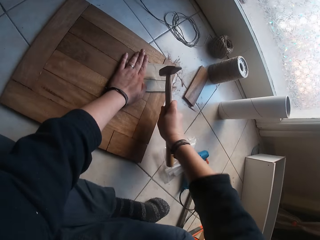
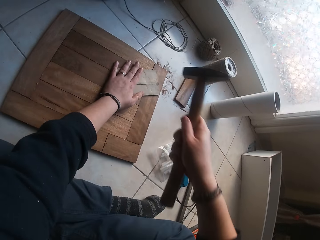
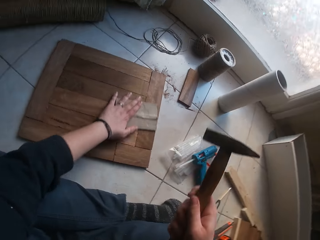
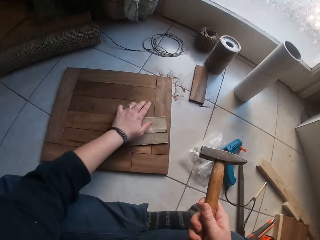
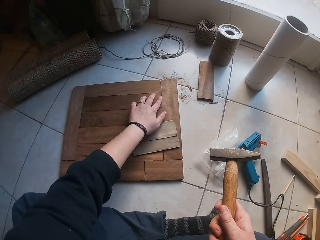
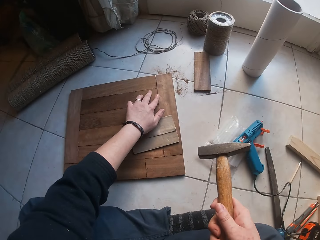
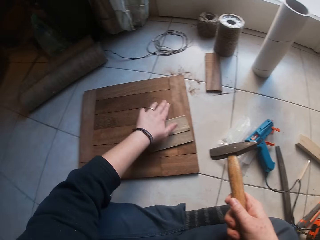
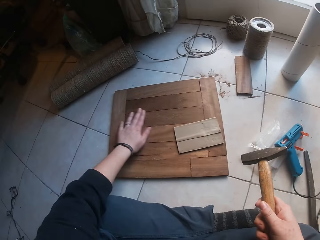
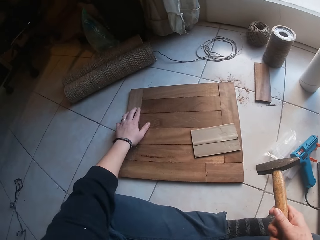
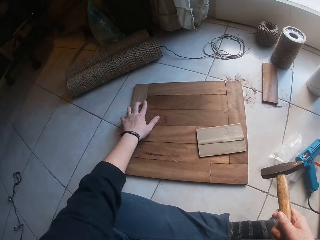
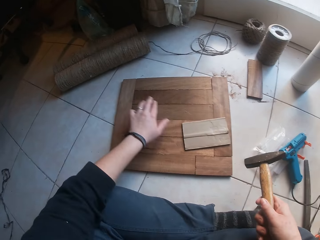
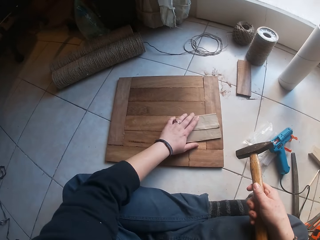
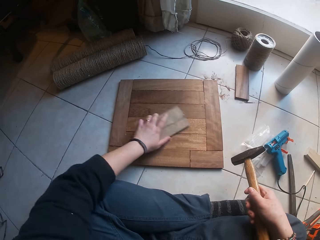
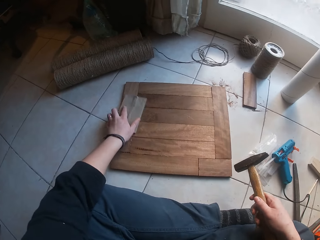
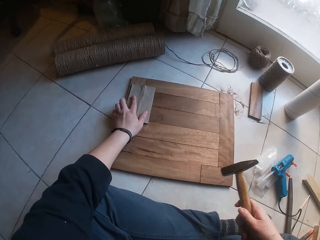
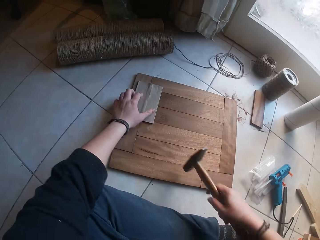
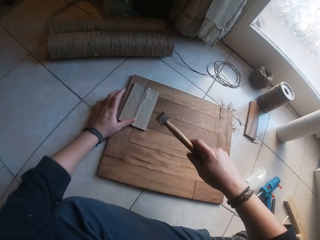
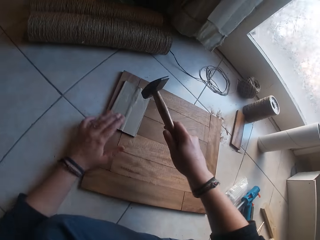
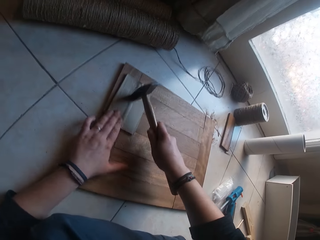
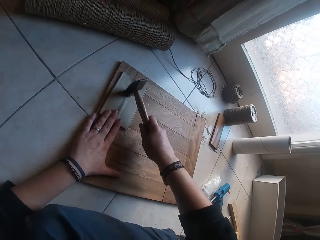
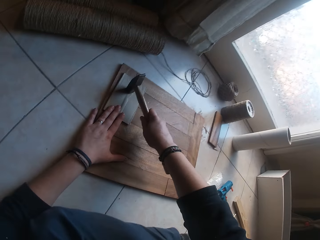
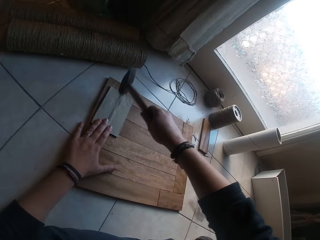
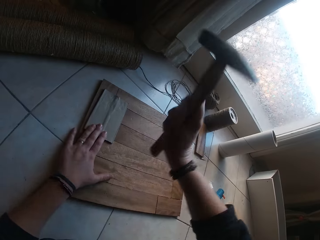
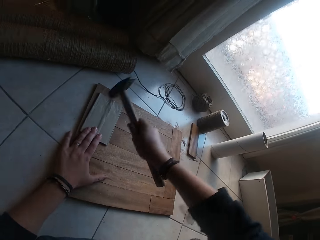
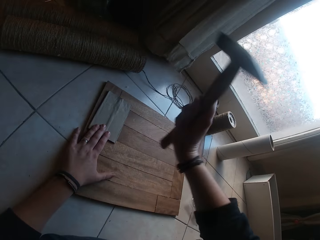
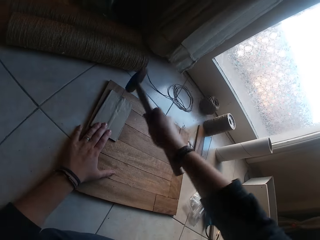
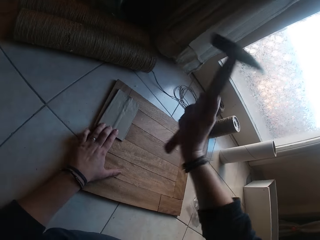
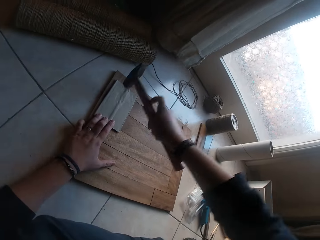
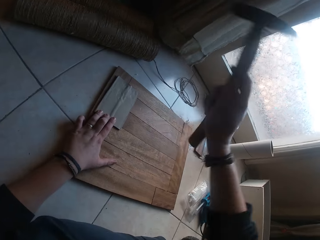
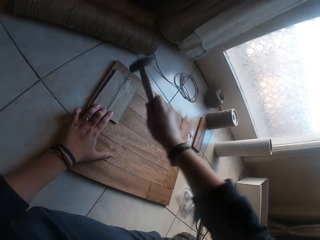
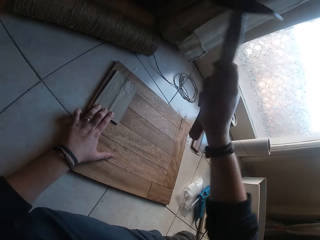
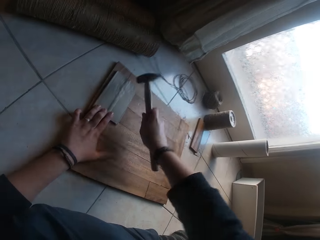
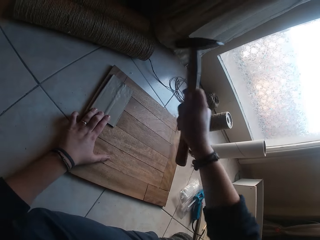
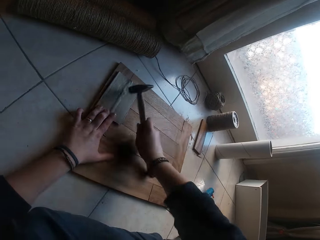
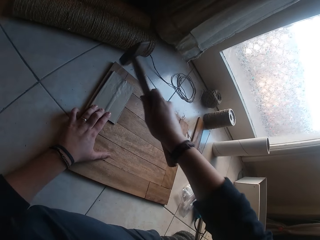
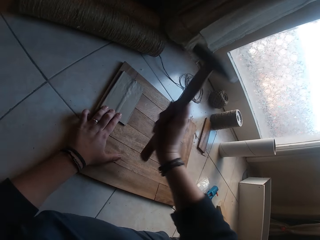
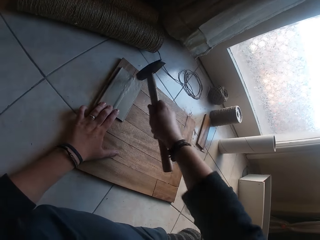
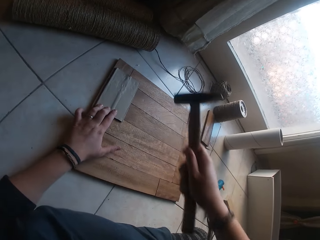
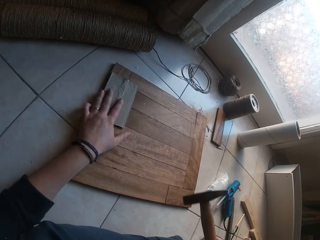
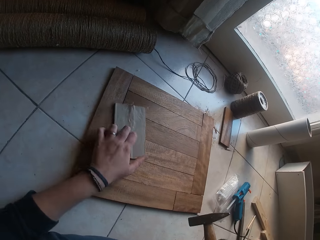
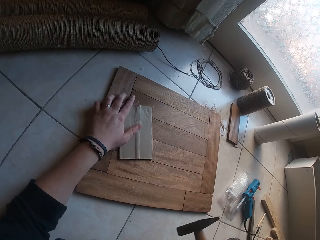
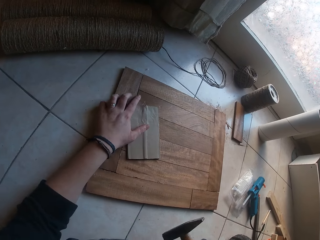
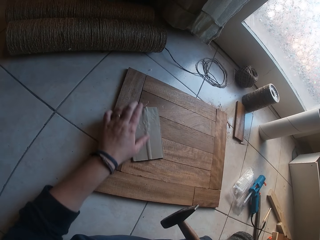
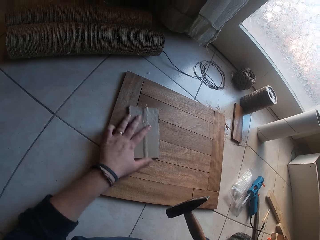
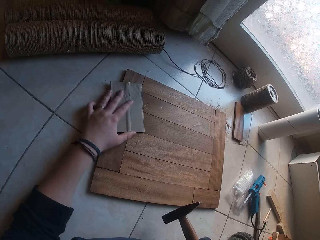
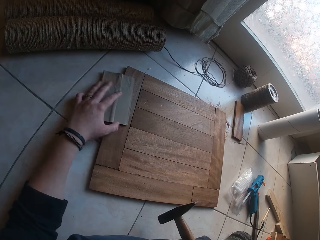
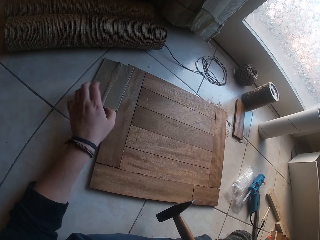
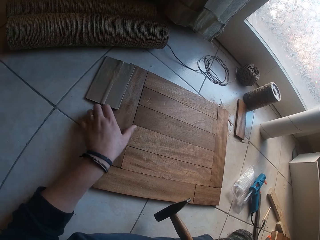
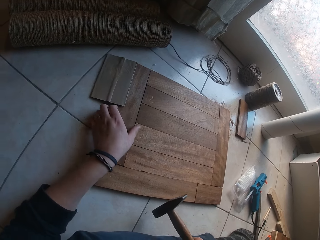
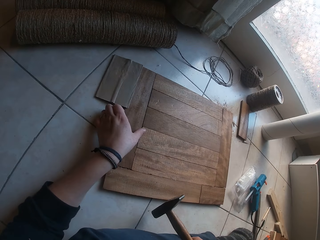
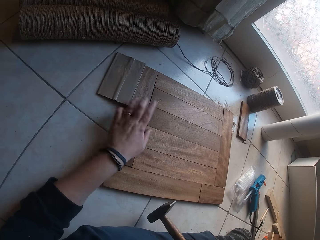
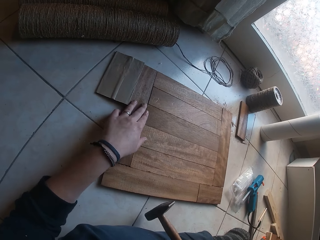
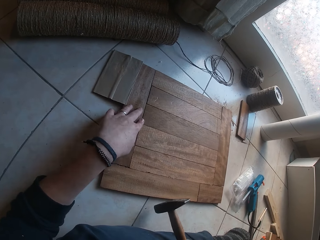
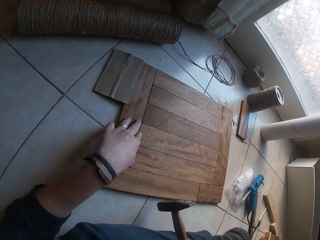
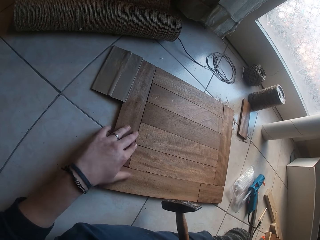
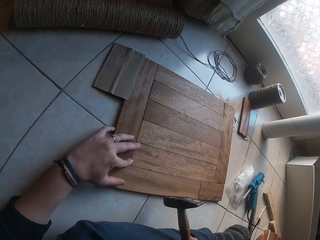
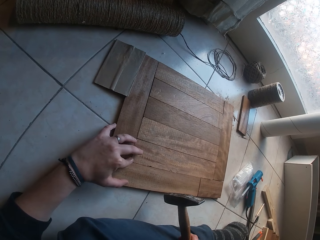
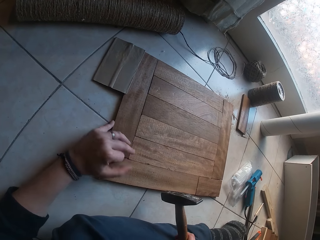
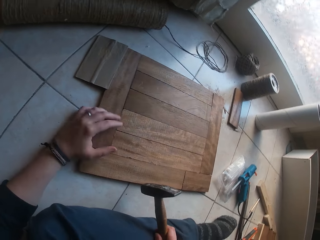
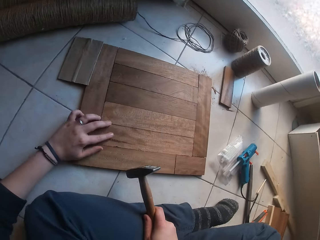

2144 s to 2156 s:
The camera wearer adjusts the carton paper on the wooden structure with his left hand. He touches the wooden structure on the floor with his left hand. He adjusts the carton paper on the wooden structure with his left hand. He hits the carton paper on the wooden structure on the floor with the hammer in his right hand. He adjusts the carton paper on the wooden structure with his left hand. He touches the wooden structure on the floor with his left hand. He adjusts the carton paper on the wooden structure with his left hand. He adjusts the wooden structure on the floor with his left hand.

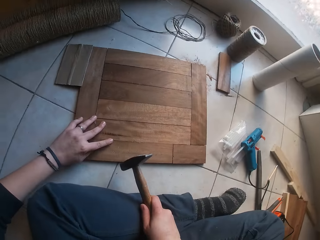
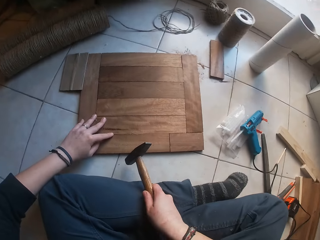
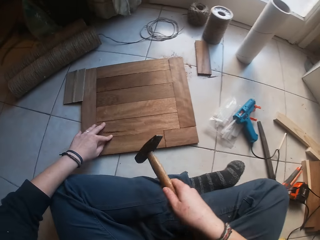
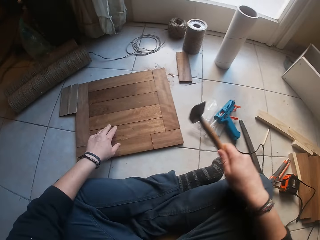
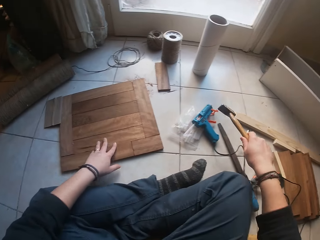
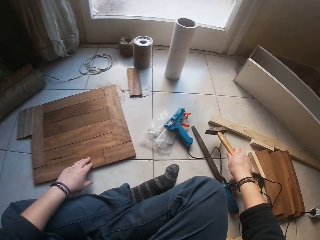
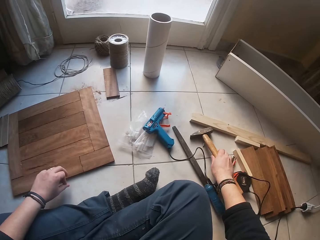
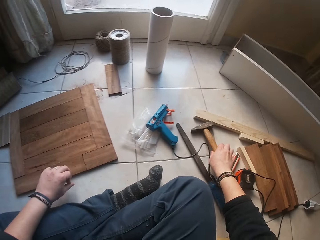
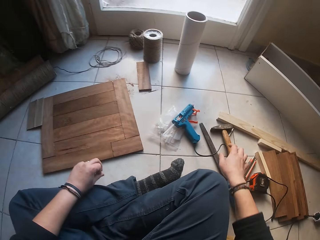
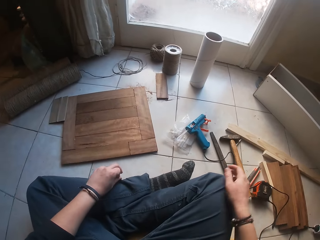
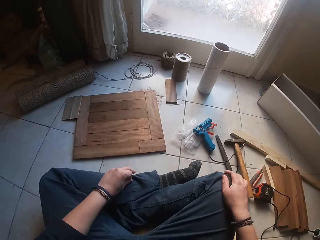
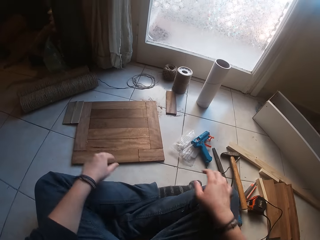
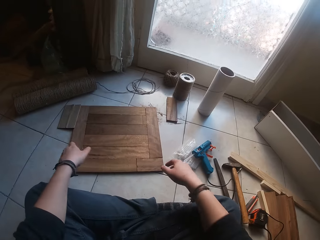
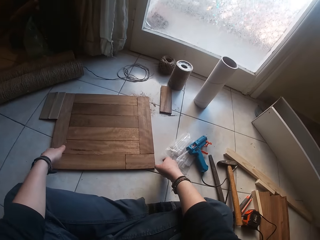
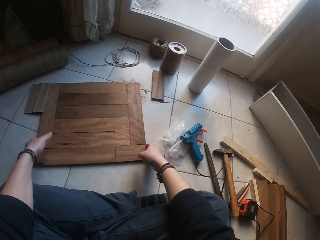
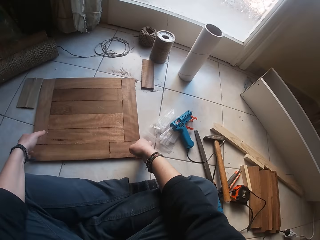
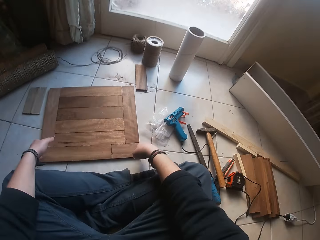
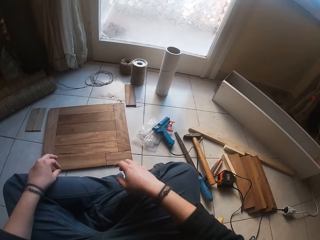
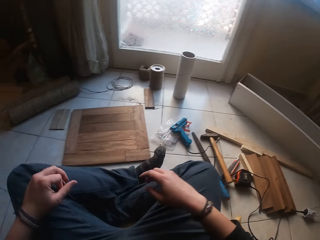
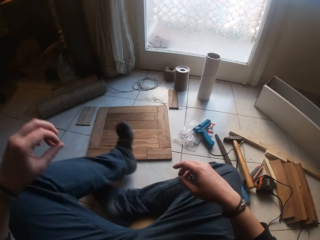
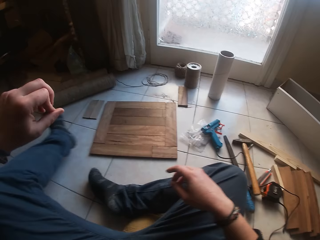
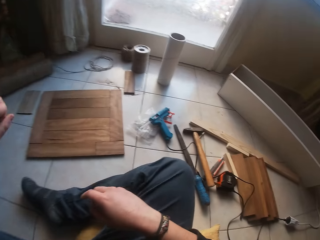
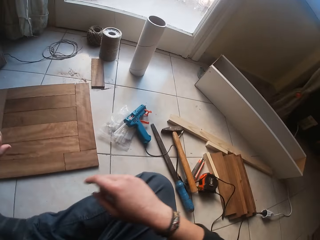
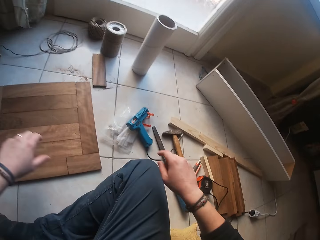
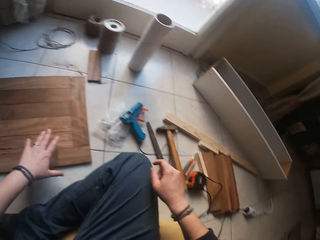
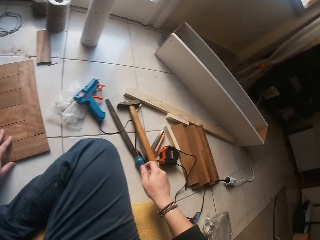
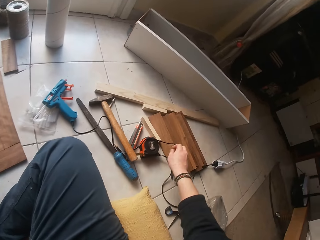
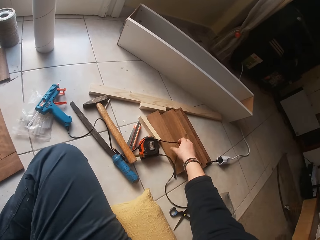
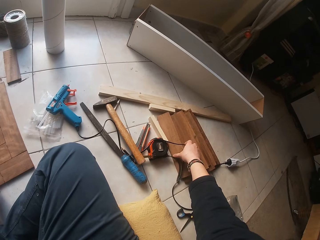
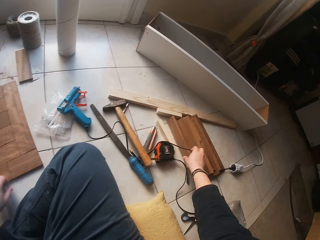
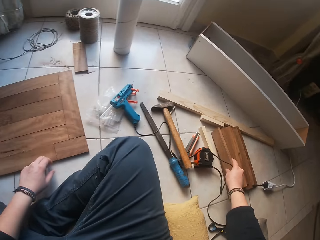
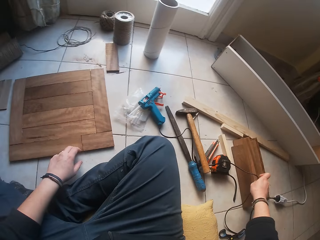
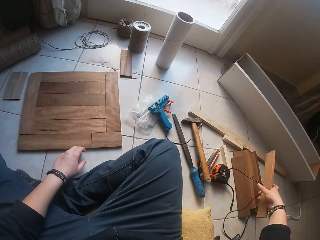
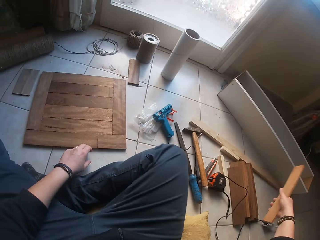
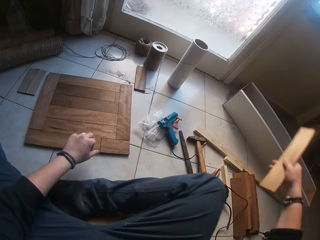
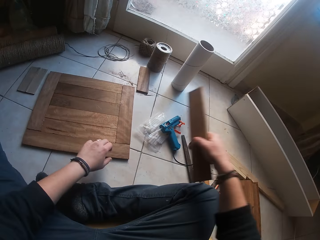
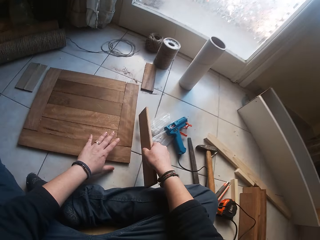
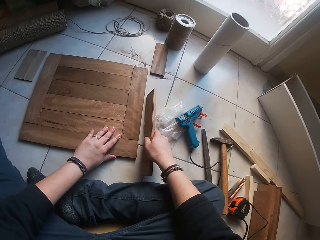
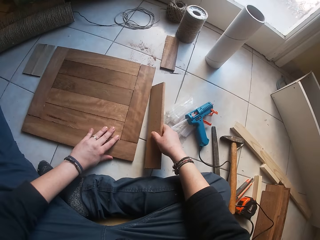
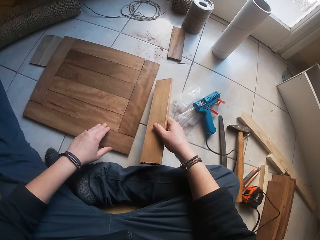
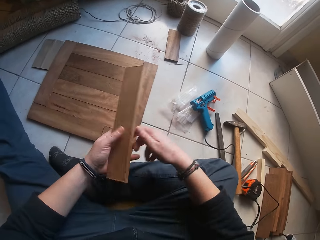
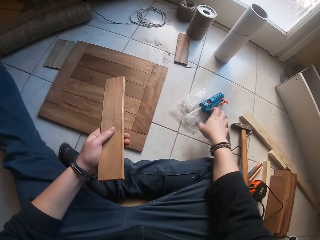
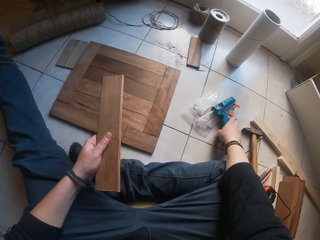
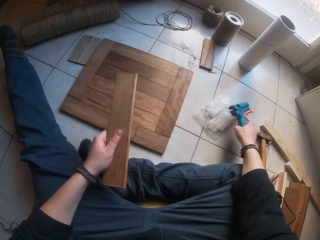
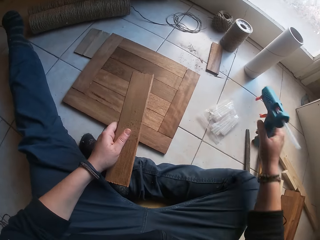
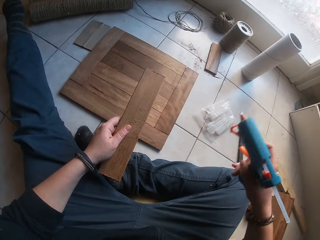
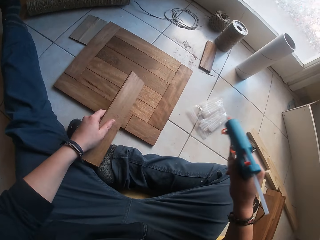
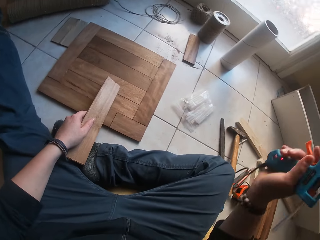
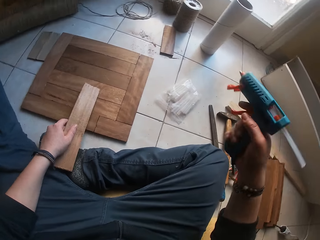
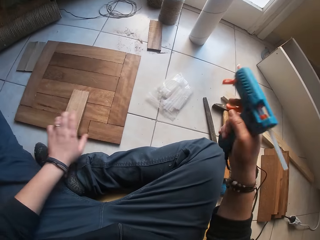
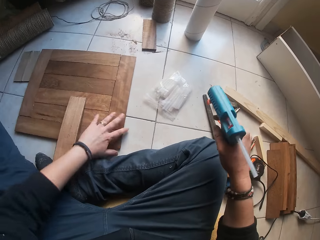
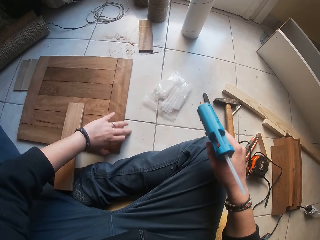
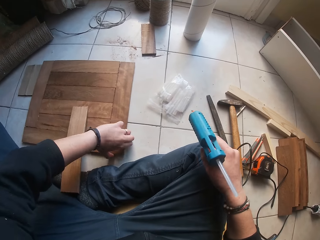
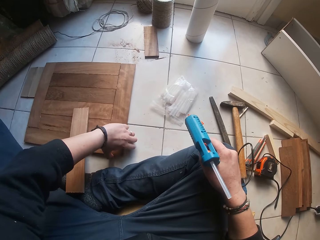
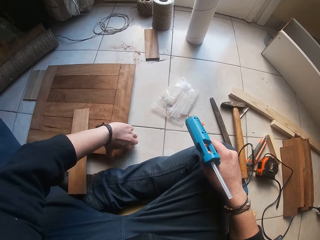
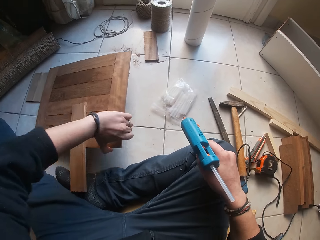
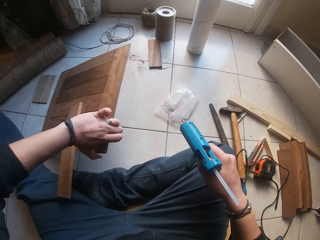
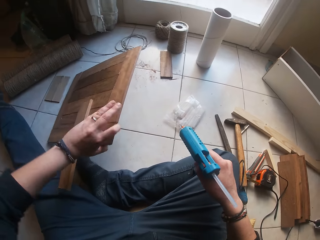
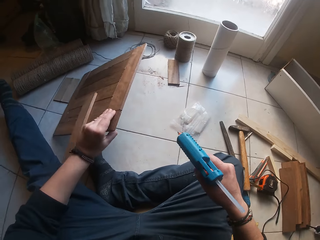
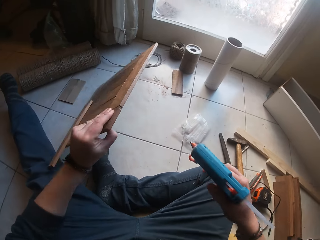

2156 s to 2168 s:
The camera wearer drops the hammer on the floor with his right hand. He adjusts the wooden structure on the floor with his two hands. He lifts the wooden structure. He picks a piece of wood from the floor with his right hand. He adjusts the wooden structure on the floor with his left hand. He passes the piece of wood in his right hand to his left hand. He picks the glue gun from the floor with his right hand. He shakes the glue gun in his right hand. He drops the piece of wood on the wooden structure on the floor with his left hand. He lifts the wooden structure from the floor with his left hand.
